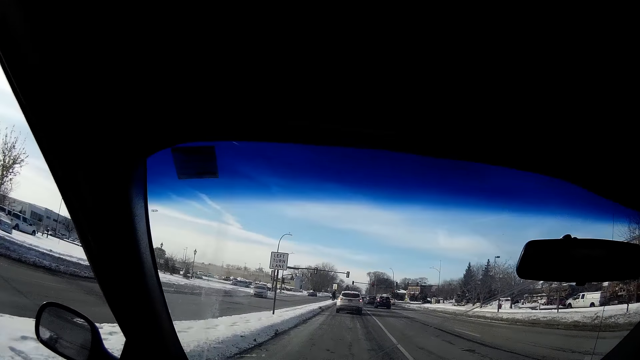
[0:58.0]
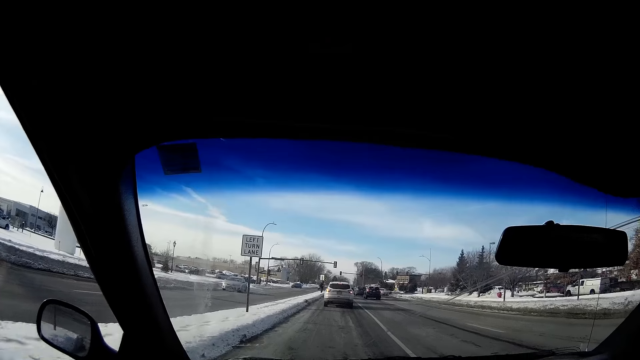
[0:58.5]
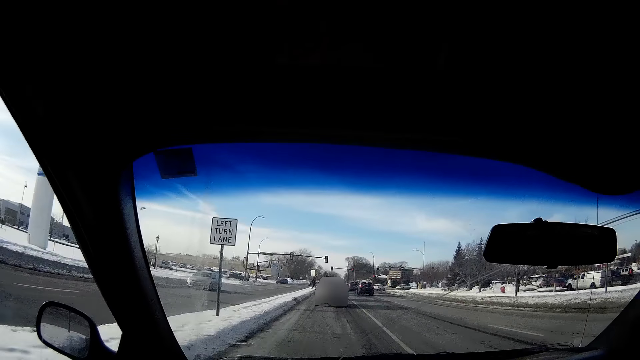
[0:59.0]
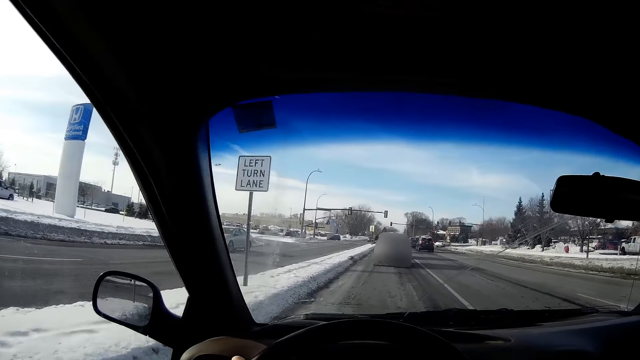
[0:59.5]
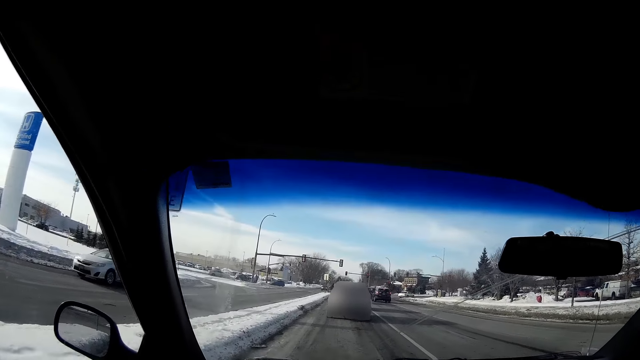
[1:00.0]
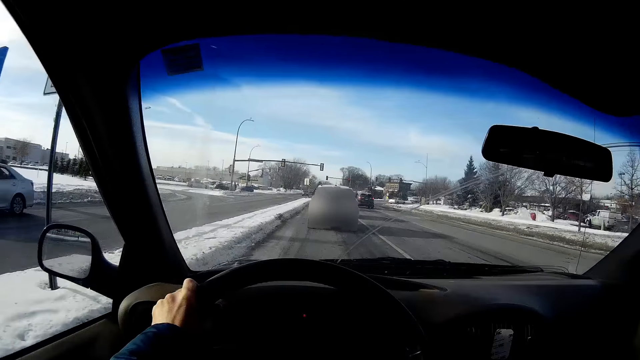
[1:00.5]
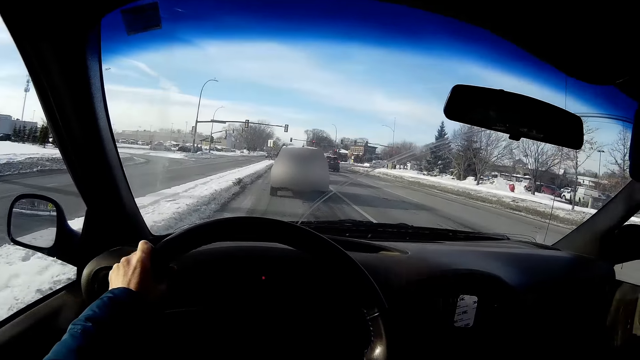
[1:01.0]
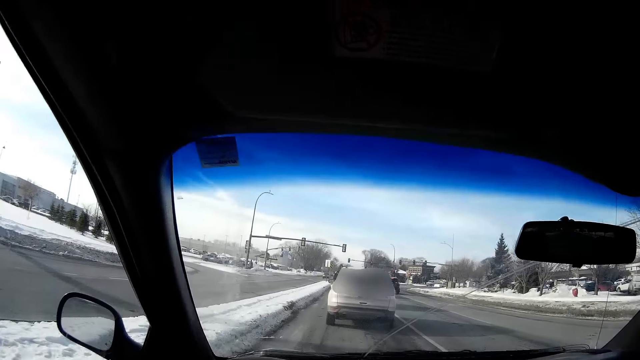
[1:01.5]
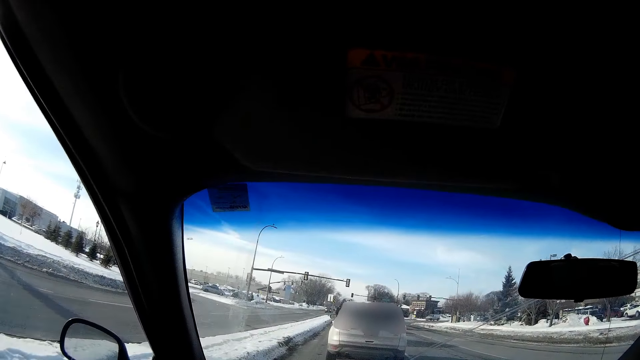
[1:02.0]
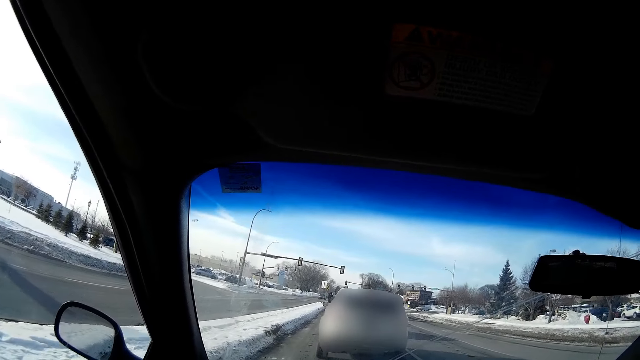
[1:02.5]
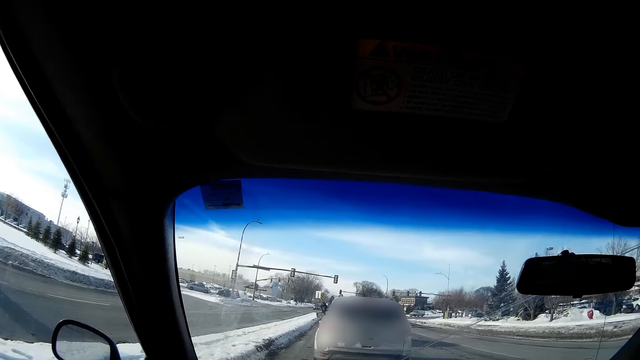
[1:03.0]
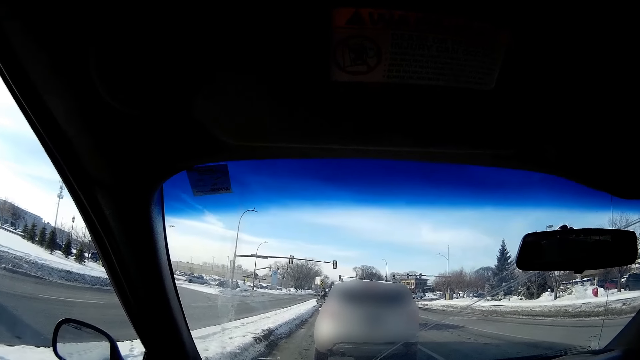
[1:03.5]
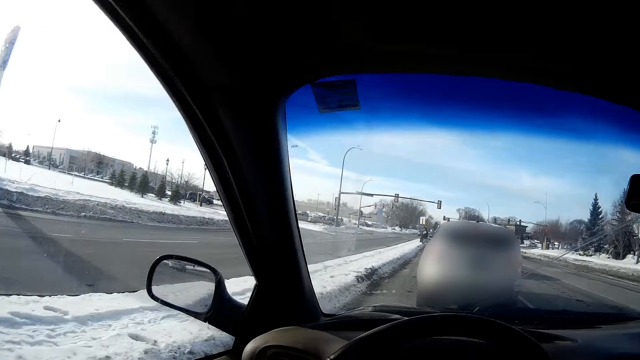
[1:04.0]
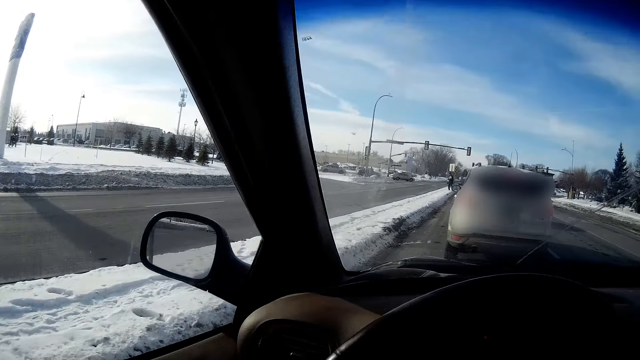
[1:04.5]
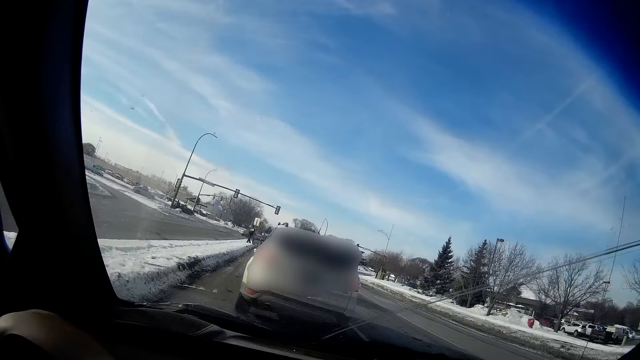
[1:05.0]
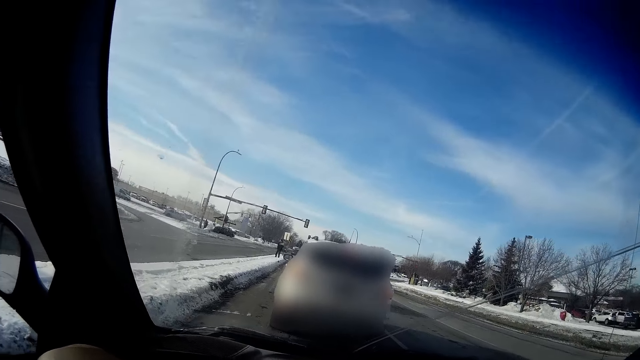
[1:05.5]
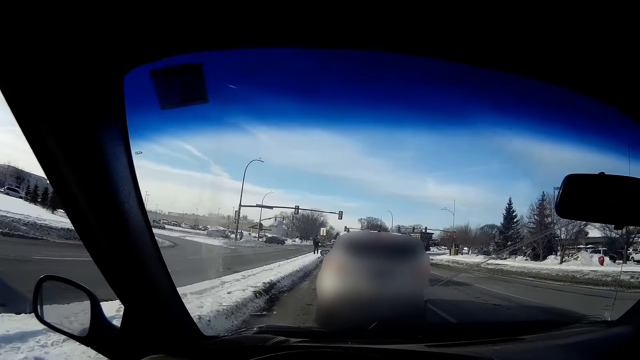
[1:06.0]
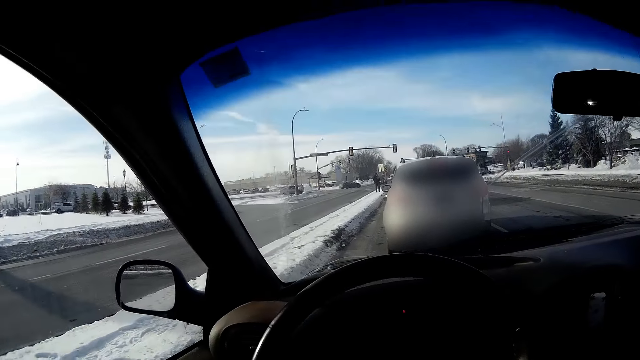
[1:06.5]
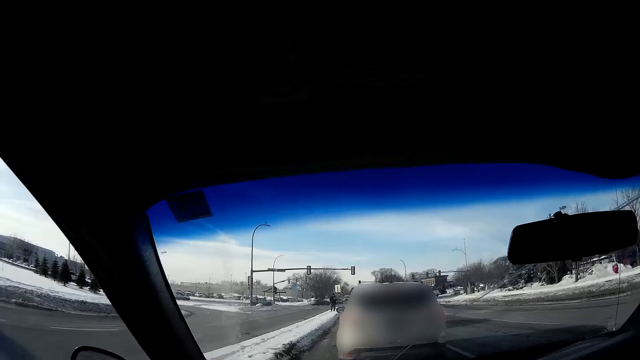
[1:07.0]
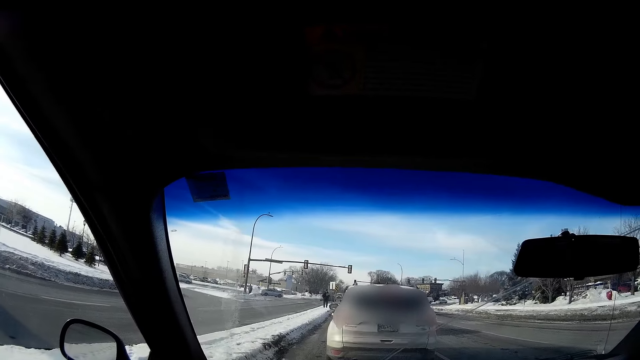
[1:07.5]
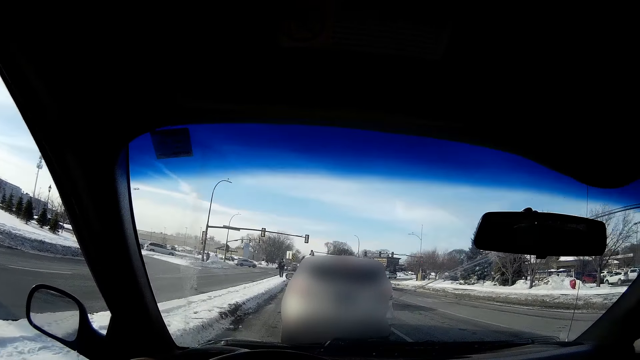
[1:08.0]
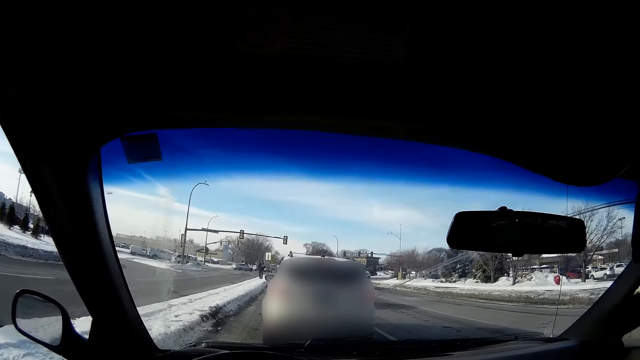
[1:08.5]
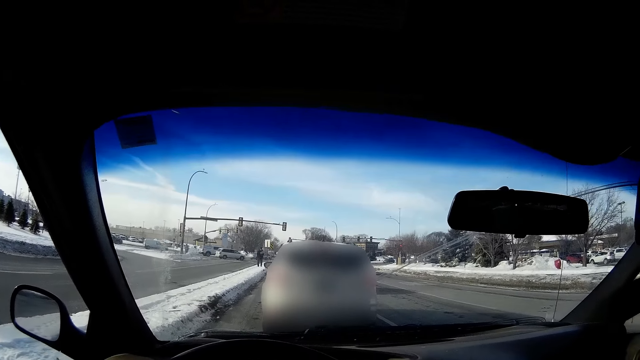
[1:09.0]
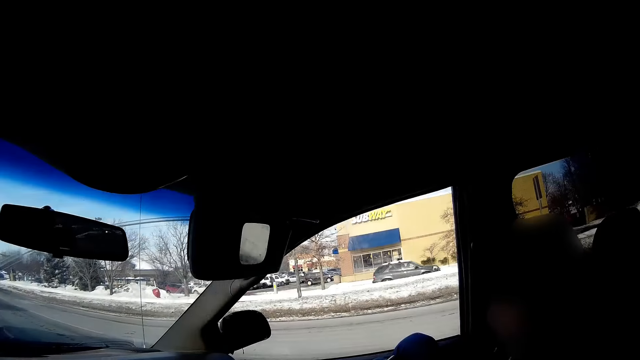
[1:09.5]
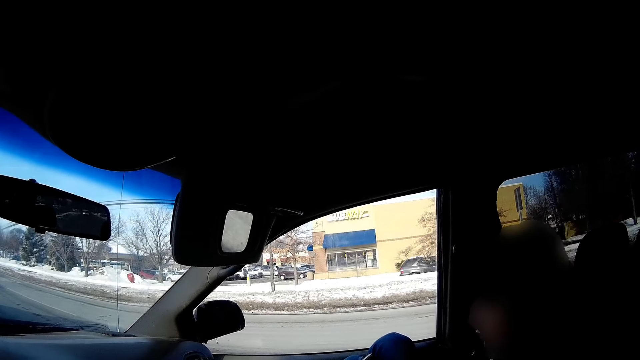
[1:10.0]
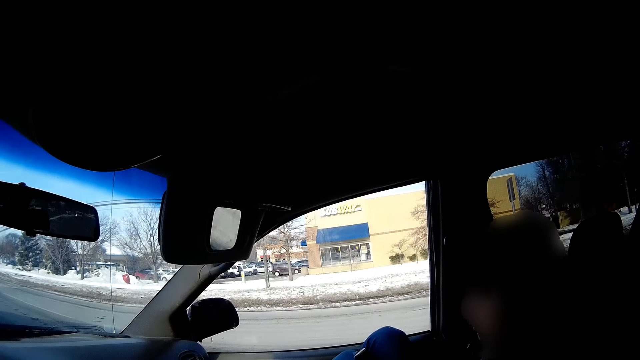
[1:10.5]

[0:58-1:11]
A car drives past the camera wearer. The camera wearer stops at a traffic light. A man walks toward the camera wearer.

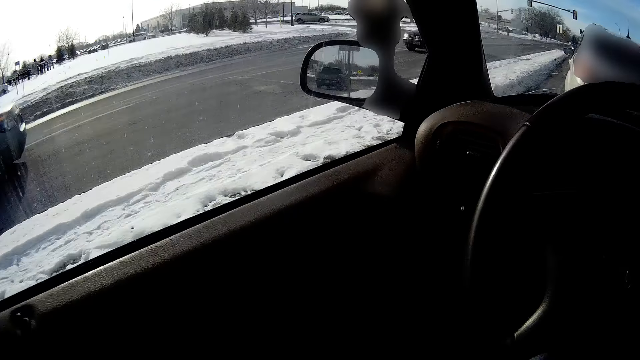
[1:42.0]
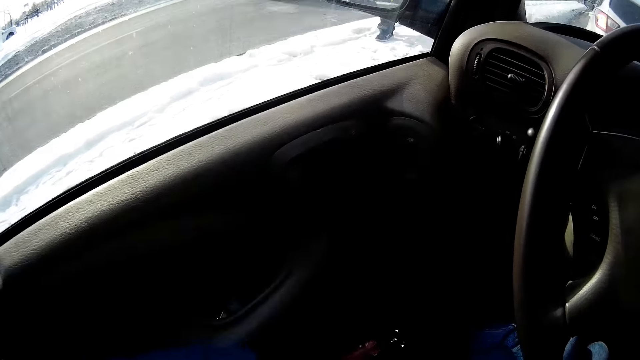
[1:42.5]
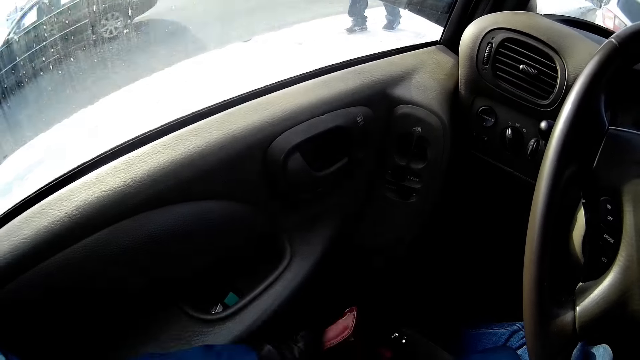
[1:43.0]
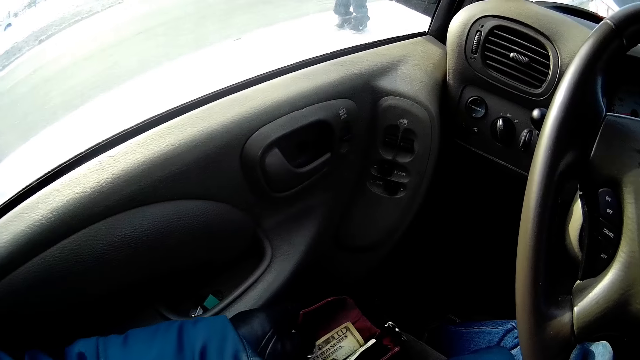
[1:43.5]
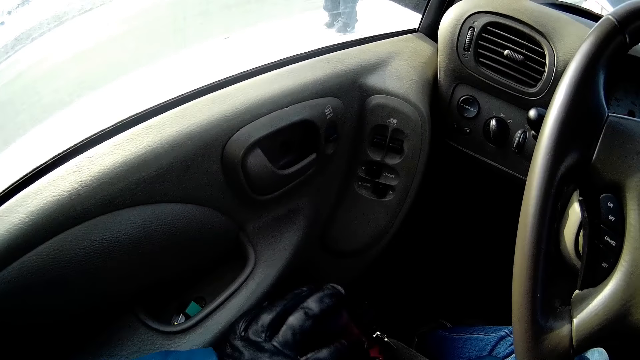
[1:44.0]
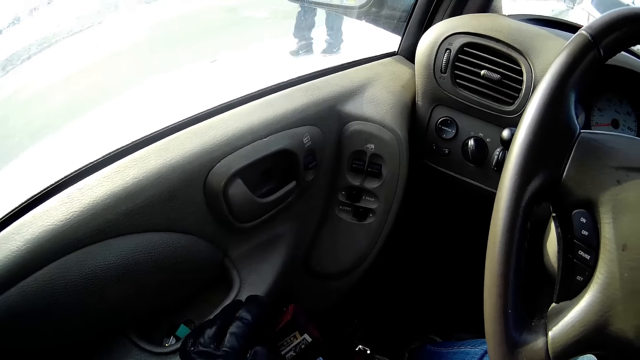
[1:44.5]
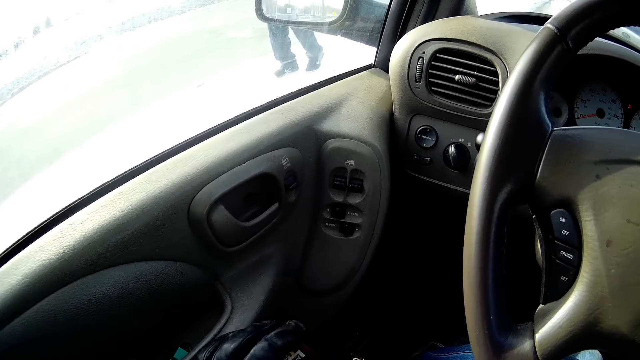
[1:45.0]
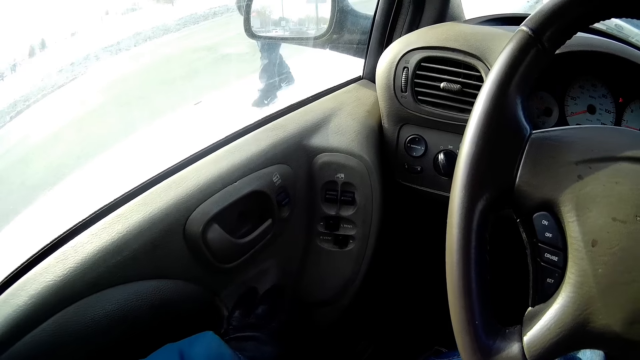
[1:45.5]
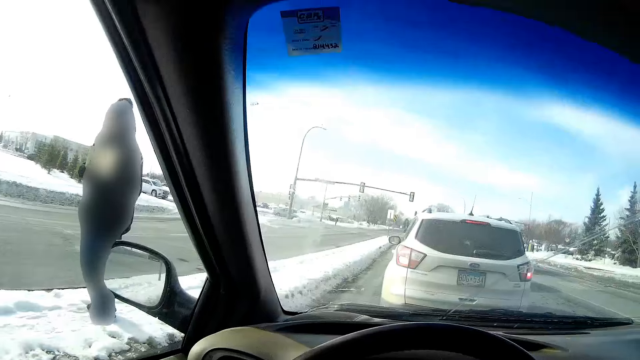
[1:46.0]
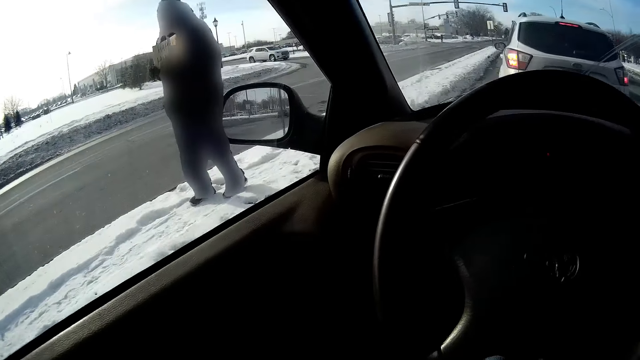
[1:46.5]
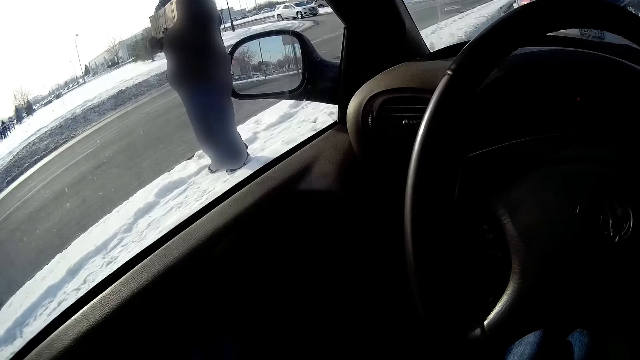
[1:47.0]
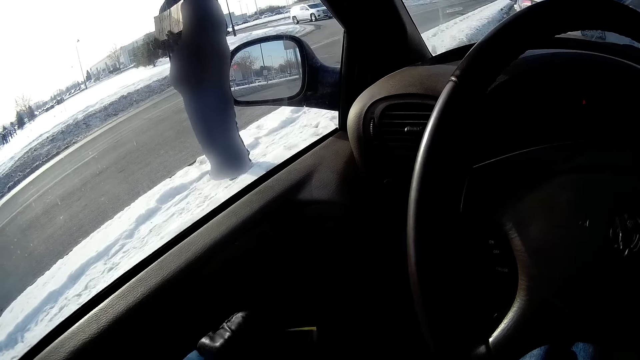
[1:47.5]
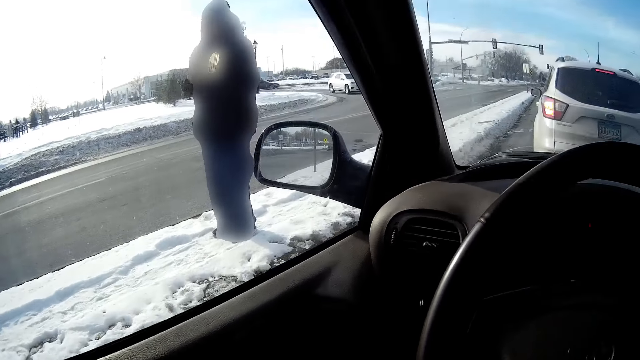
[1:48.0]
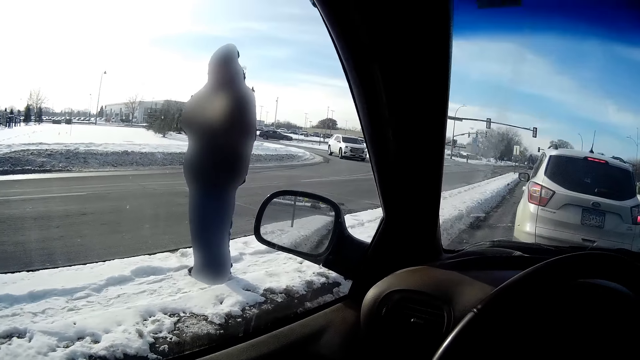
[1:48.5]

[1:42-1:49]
The camera wearer picks money from a bag with her left gloved hand.
